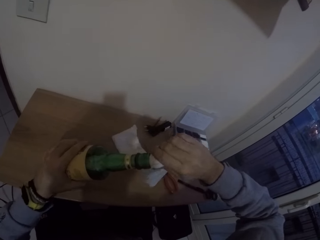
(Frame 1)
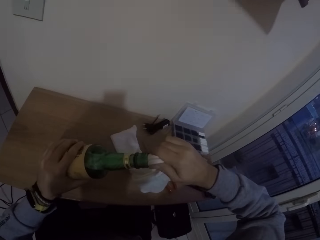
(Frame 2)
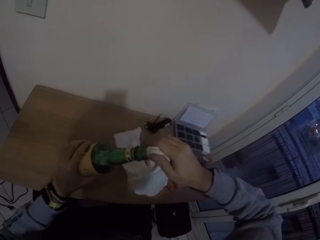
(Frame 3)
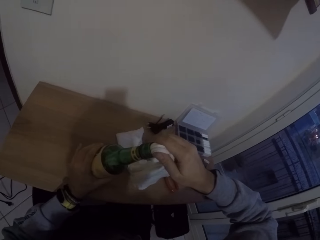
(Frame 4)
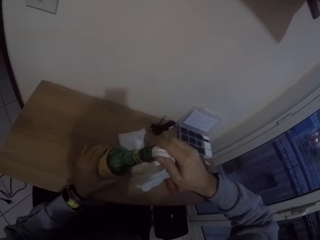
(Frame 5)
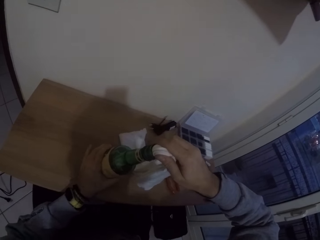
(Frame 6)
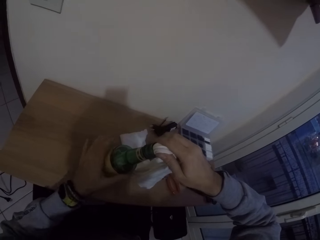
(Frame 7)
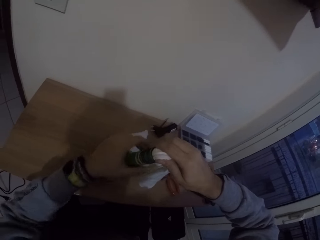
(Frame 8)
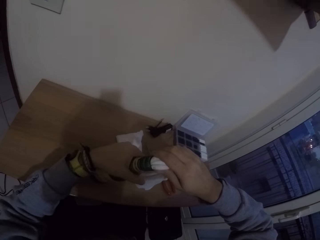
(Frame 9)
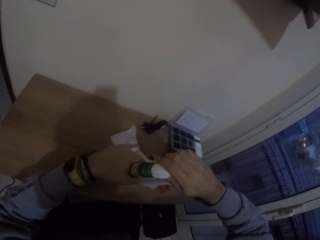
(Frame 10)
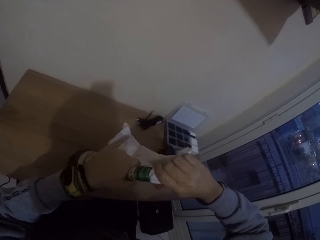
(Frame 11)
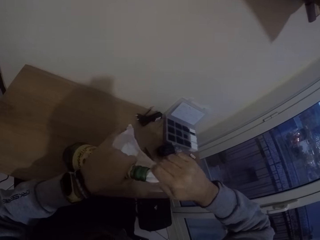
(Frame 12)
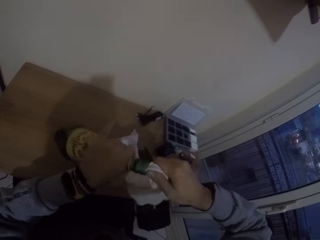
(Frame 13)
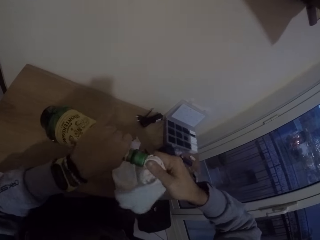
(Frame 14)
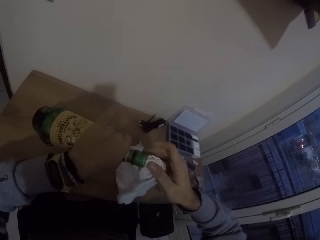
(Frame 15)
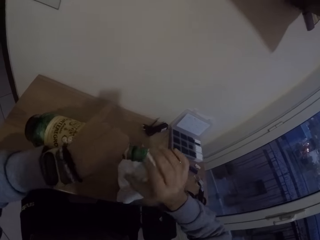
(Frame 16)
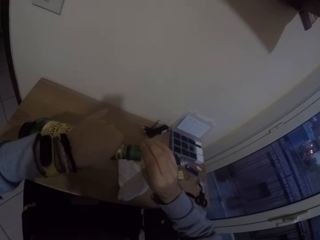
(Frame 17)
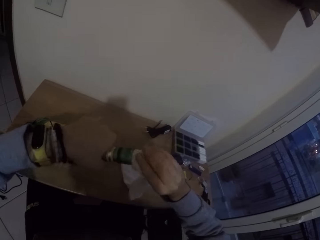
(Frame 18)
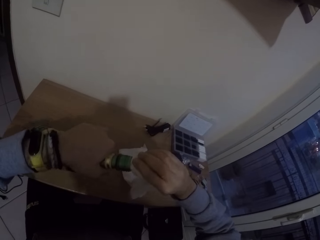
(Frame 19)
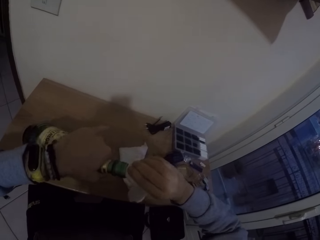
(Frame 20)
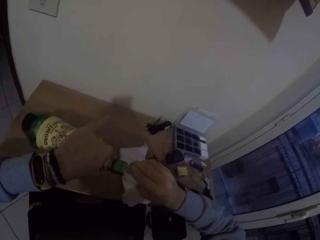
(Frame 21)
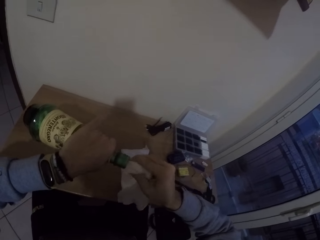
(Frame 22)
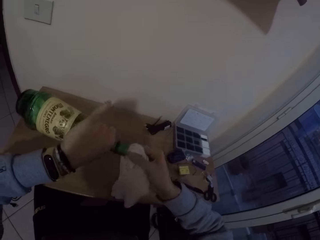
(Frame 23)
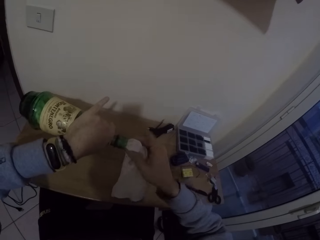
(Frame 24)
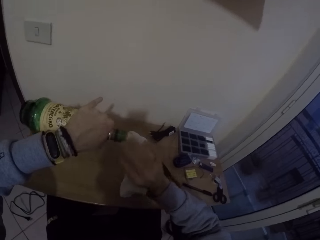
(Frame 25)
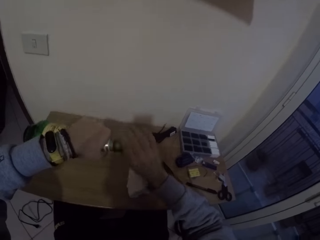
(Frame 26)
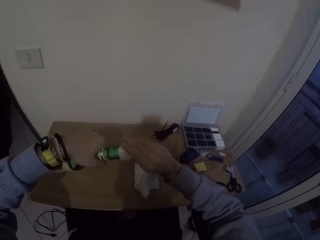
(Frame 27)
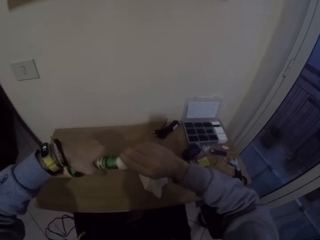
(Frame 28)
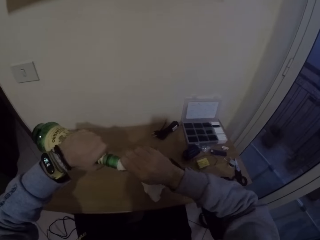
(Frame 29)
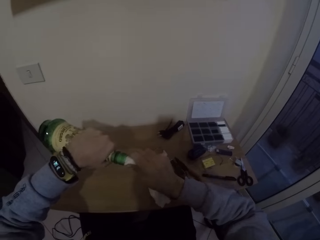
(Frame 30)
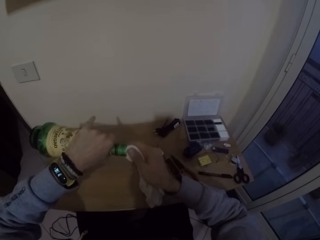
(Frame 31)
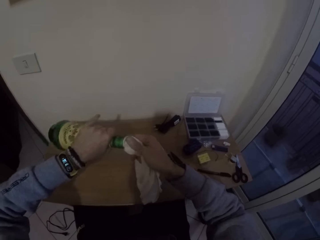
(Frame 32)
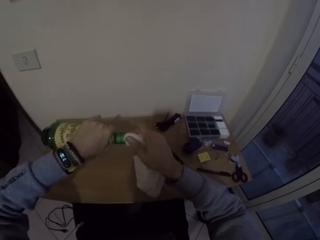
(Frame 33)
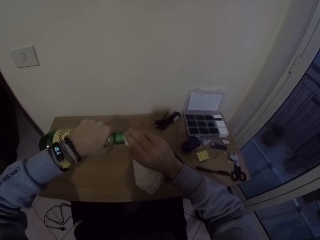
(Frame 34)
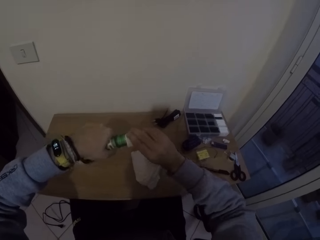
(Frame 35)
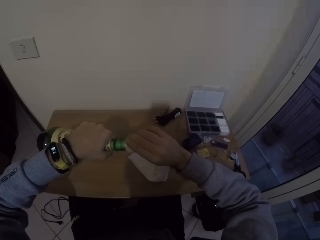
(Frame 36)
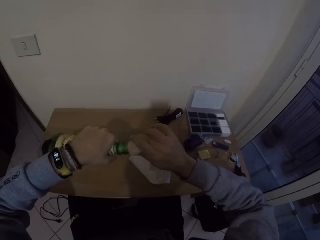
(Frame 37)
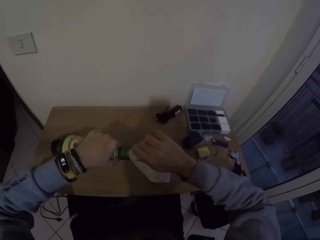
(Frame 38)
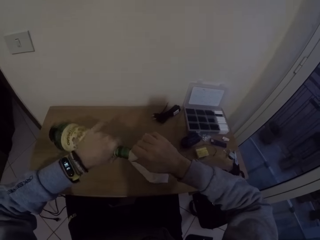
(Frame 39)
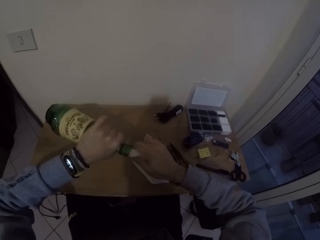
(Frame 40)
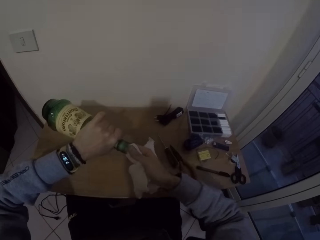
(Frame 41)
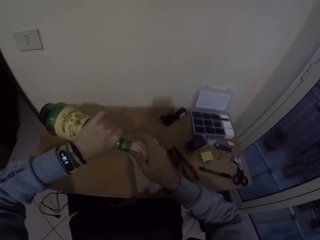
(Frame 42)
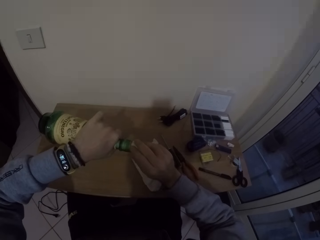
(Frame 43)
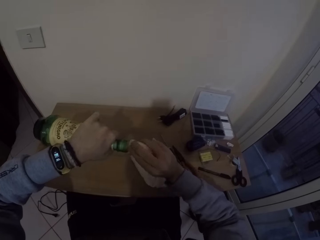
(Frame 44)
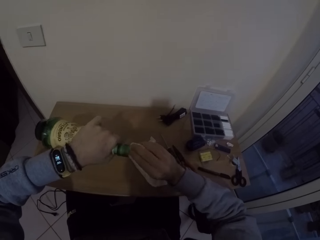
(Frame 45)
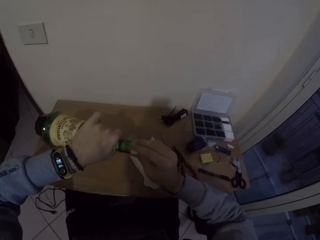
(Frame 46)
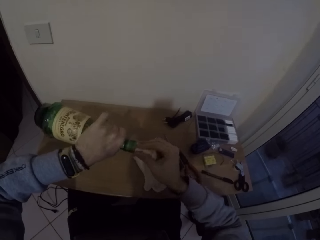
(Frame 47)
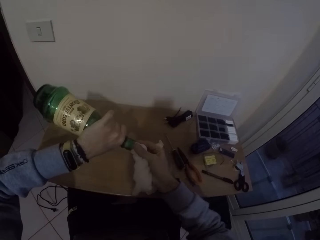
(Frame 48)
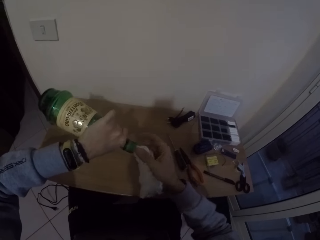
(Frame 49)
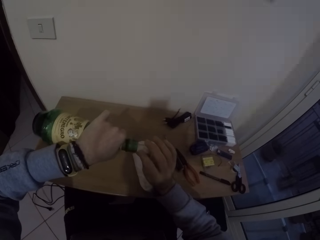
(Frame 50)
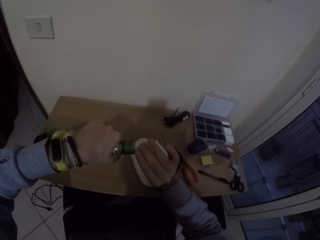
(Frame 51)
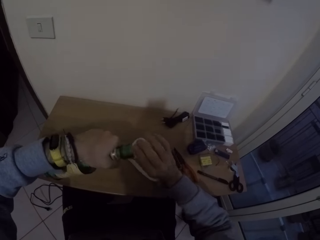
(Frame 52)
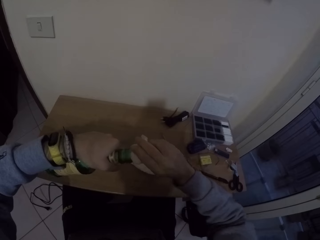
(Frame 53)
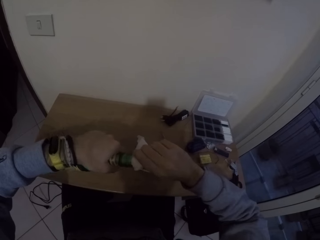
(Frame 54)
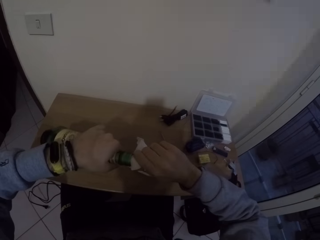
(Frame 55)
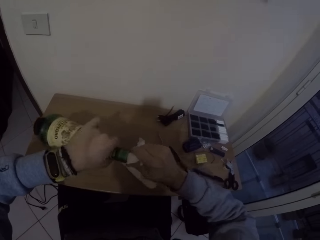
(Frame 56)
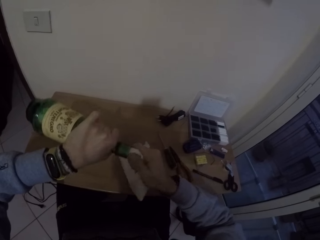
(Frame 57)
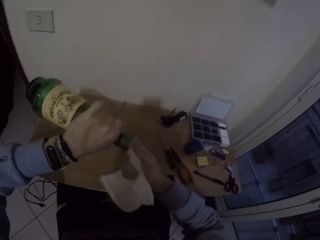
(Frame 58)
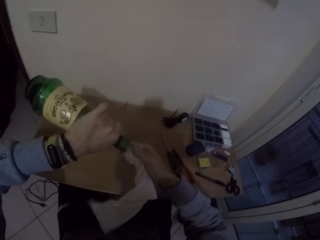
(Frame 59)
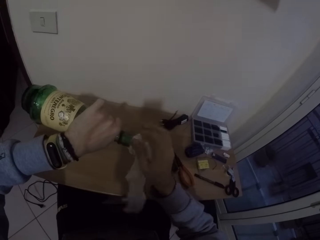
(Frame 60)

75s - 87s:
The camera wearer puts the napkin in the bottle with his right hand.

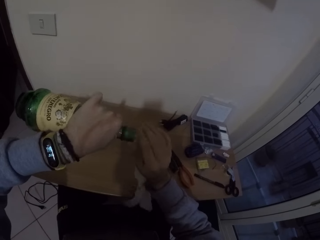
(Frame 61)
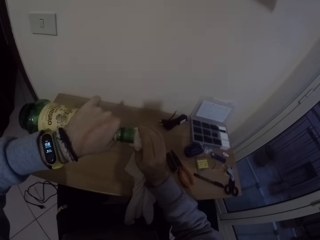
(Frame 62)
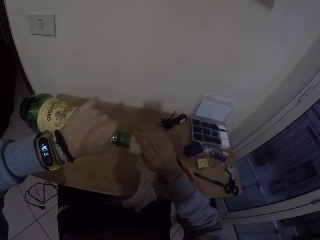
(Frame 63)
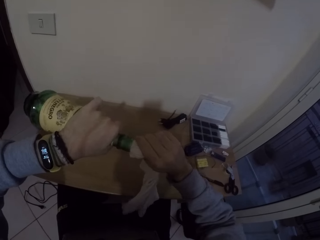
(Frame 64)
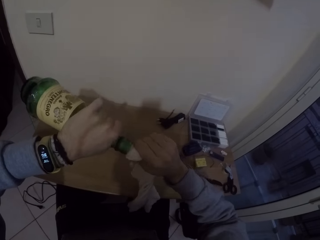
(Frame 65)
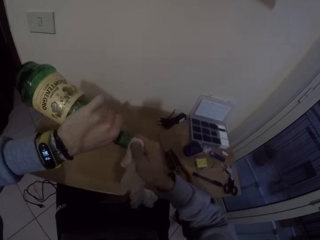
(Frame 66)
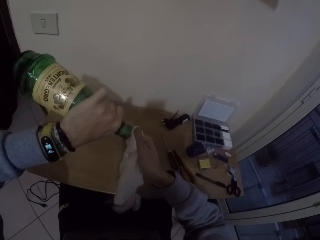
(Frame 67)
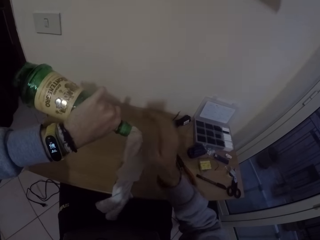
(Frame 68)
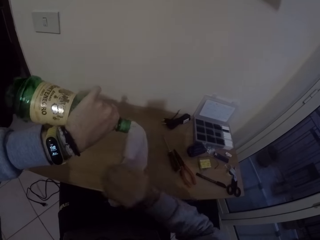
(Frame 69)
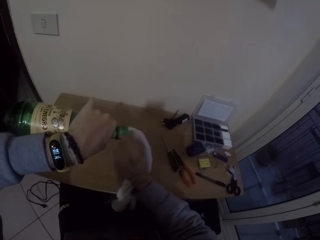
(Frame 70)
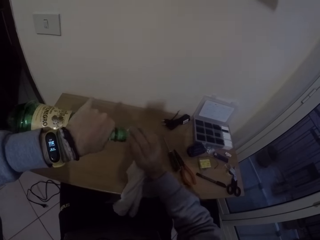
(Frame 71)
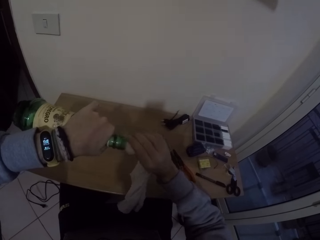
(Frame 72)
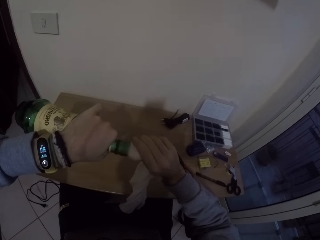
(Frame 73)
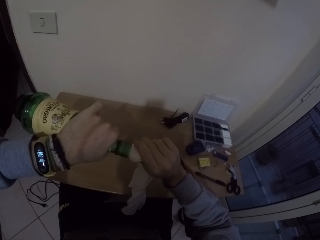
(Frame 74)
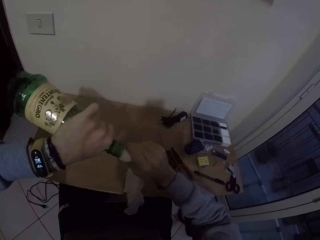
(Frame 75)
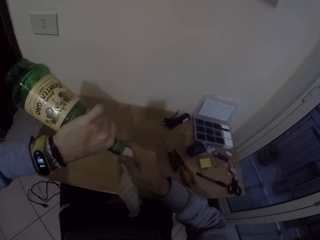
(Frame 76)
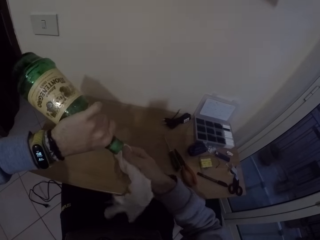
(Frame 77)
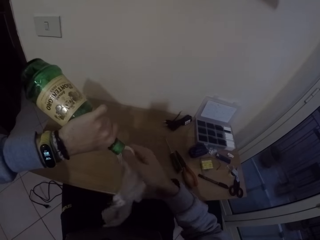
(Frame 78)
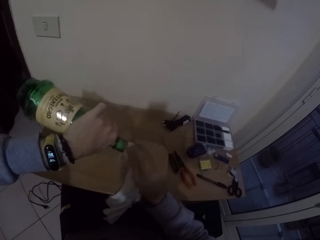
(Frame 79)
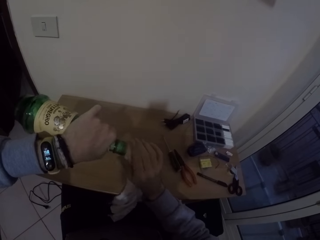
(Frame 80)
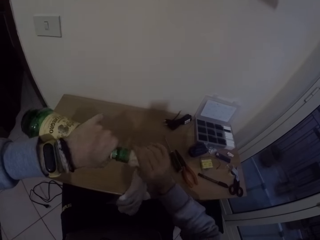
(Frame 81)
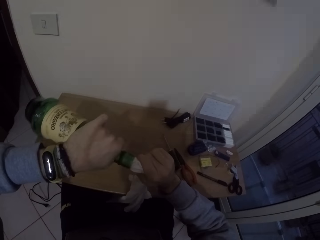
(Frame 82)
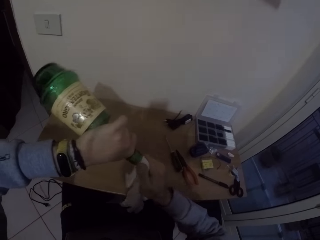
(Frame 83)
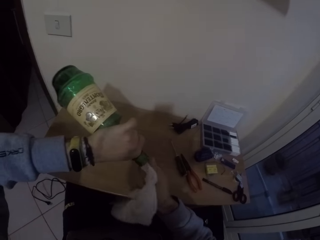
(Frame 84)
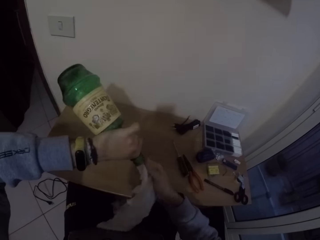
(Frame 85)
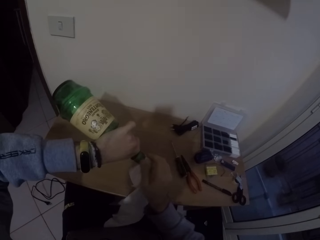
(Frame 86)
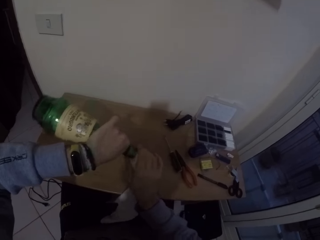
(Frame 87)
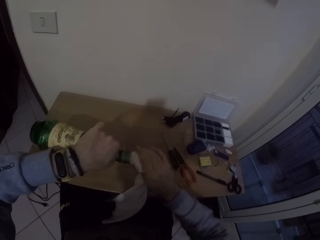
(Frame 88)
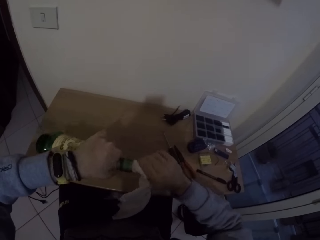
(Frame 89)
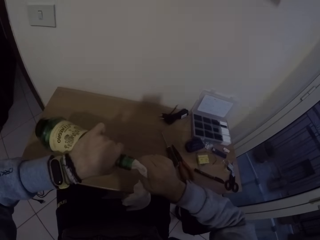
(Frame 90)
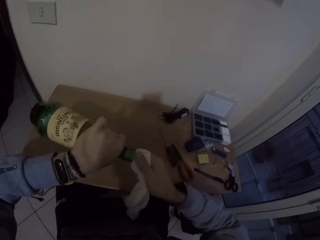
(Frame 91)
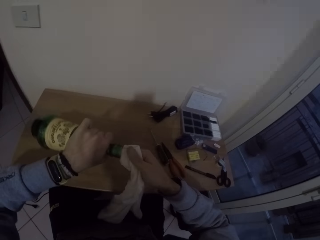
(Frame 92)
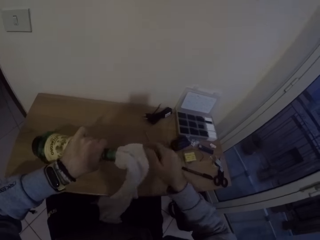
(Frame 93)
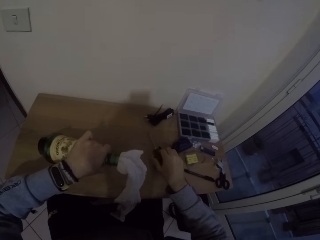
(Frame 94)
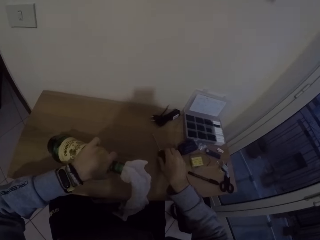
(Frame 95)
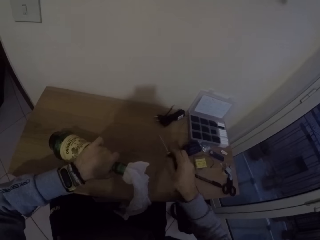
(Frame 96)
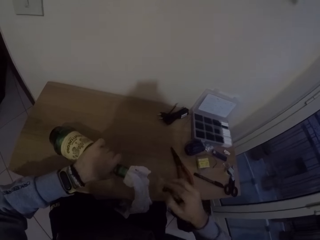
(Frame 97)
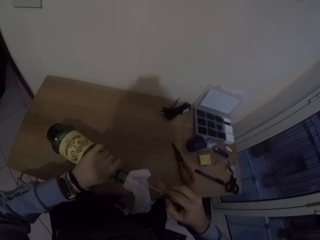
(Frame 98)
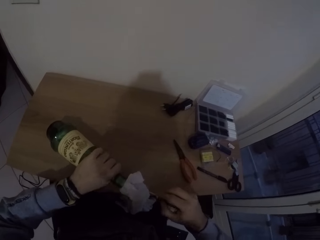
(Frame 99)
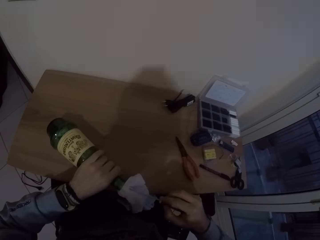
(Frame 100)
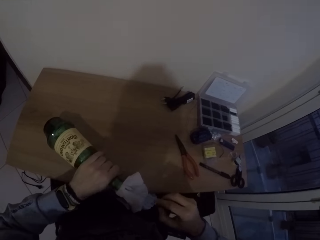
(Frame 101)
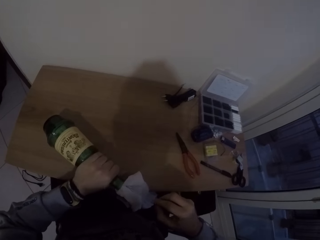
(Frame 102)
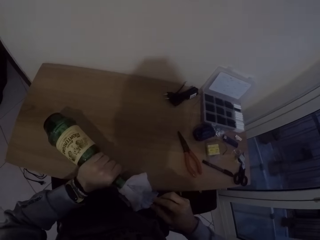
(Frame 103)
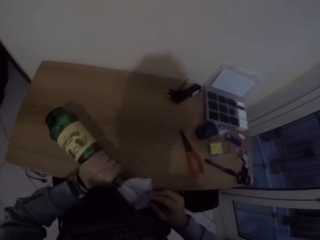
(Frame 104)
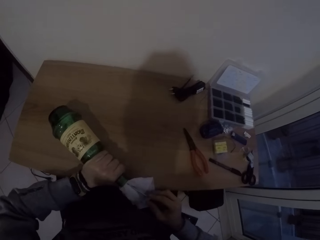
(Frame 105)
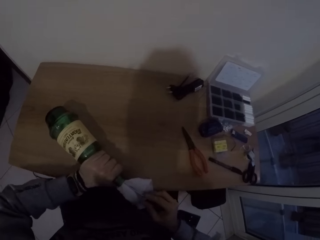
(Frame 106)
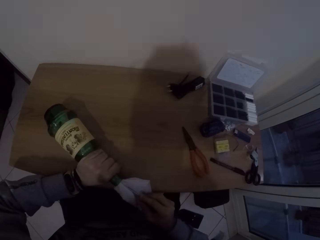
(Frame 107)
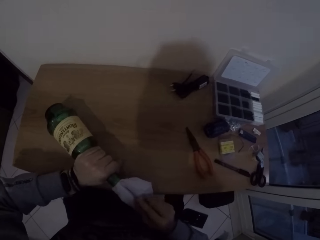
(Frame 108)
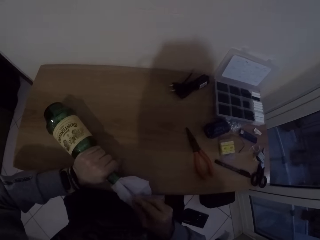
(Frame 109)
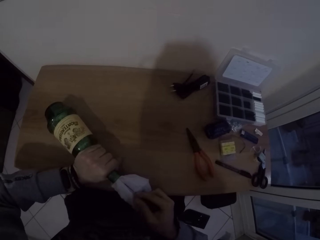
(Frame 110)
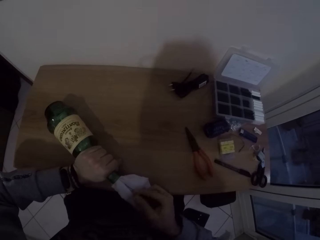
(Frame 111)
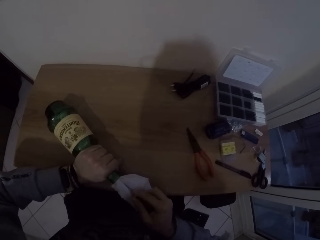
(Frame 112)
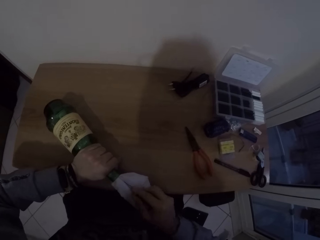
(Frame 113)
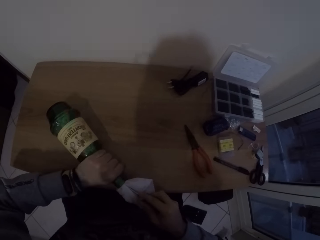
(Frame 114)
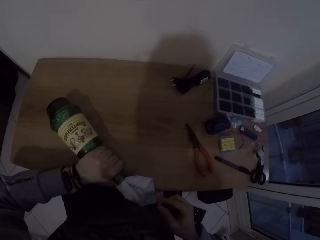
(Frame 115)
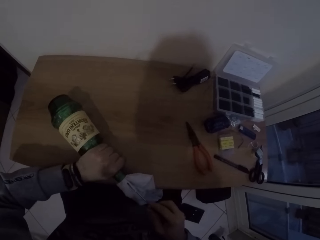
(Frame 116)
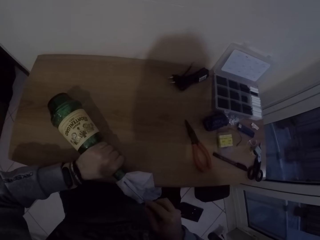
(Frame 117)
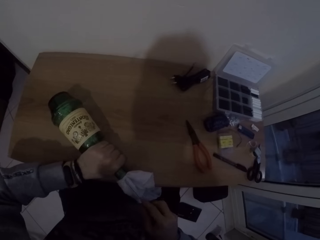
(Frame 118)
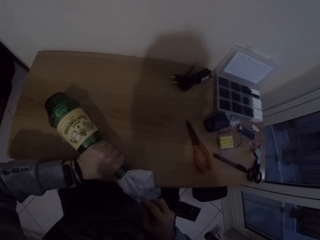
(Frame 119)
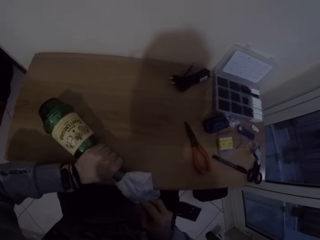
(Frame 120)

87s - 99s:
The camera wearer picks the screwdriver from the table with his right hand. He puts the napkin in the bottle with the screwdriver in his right hand. He presses a cloth inside the bottle with the screwdriver.
